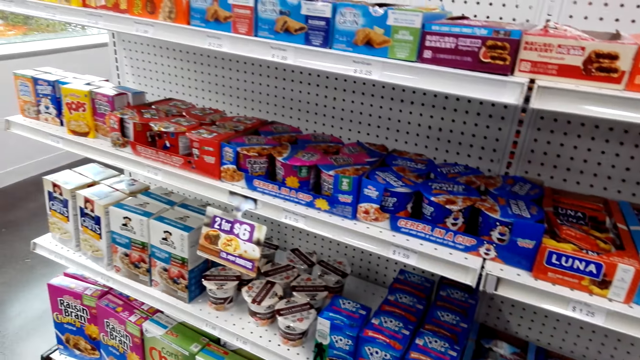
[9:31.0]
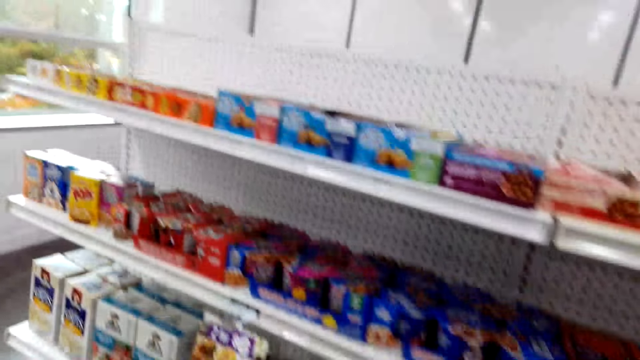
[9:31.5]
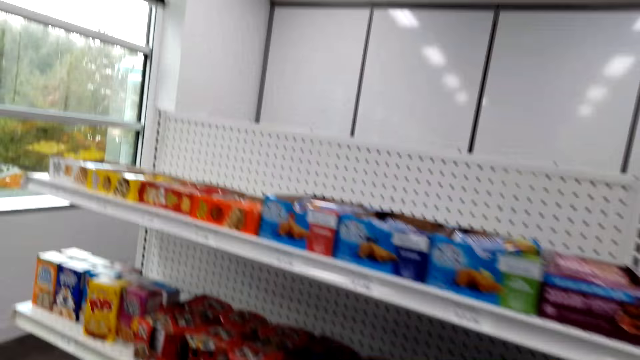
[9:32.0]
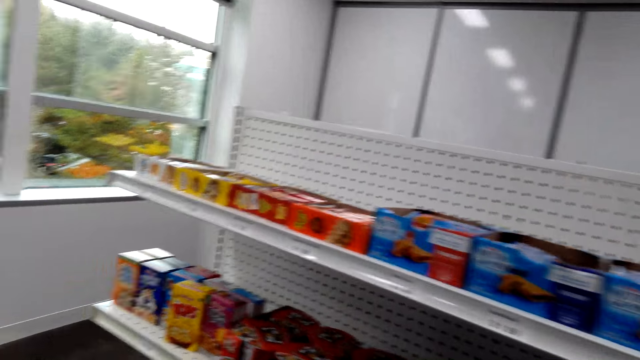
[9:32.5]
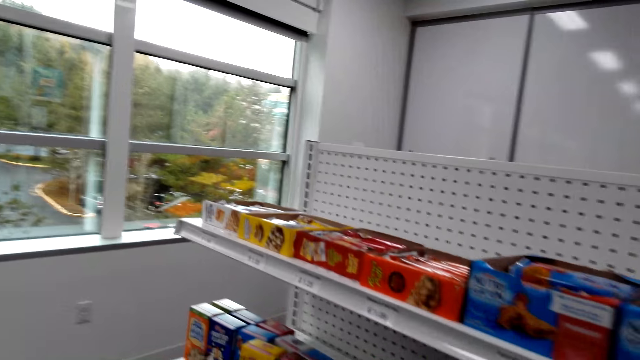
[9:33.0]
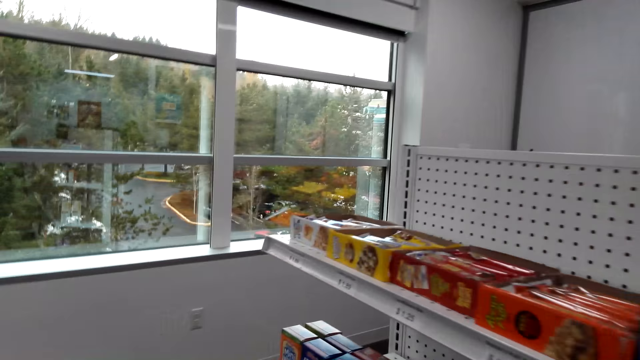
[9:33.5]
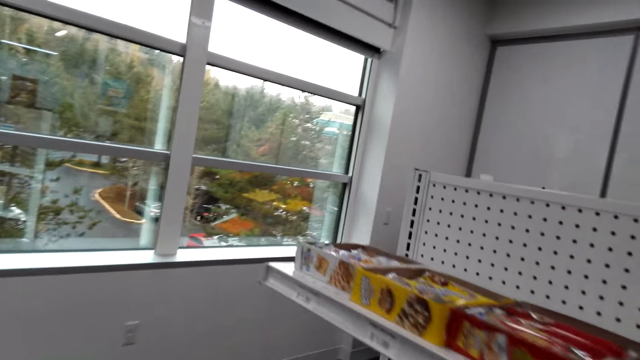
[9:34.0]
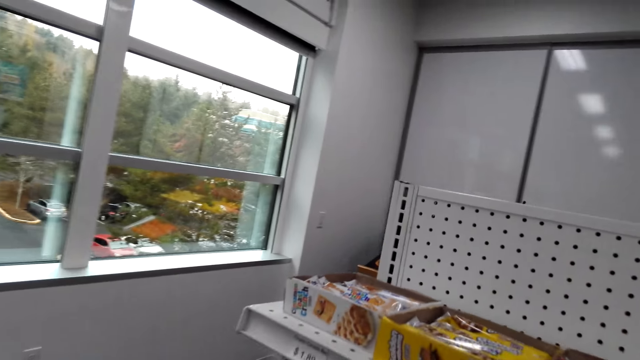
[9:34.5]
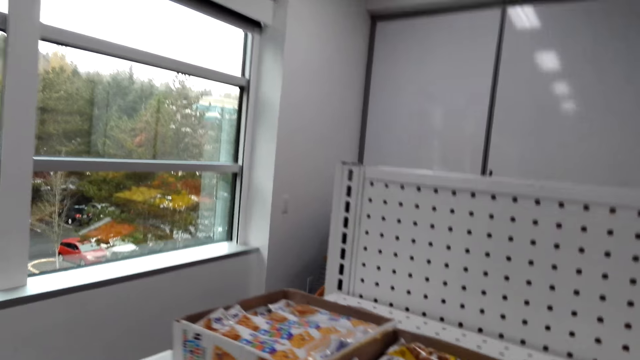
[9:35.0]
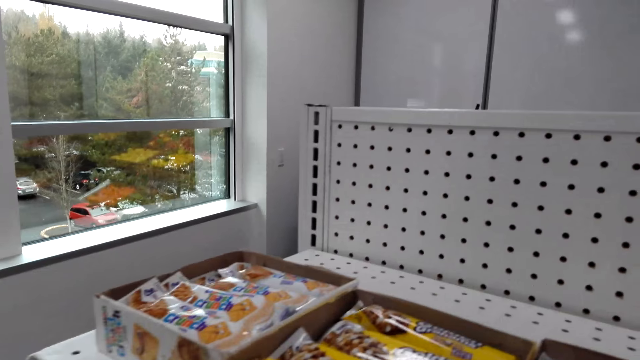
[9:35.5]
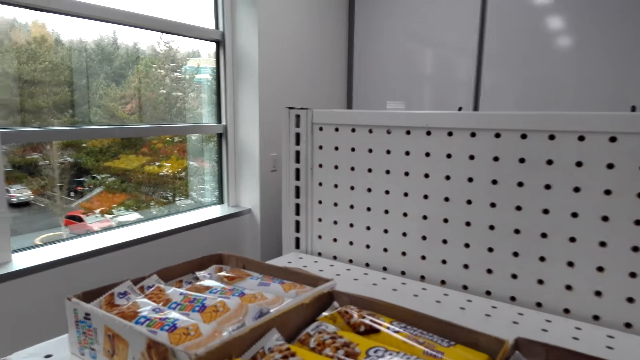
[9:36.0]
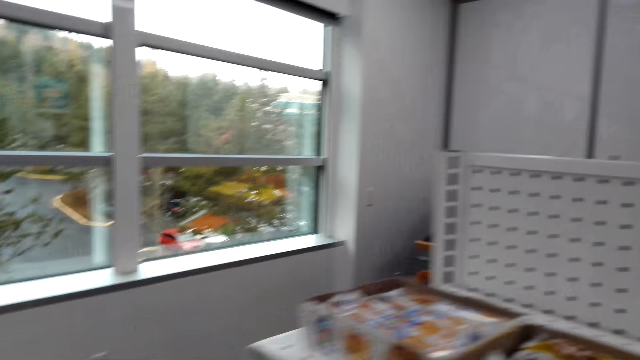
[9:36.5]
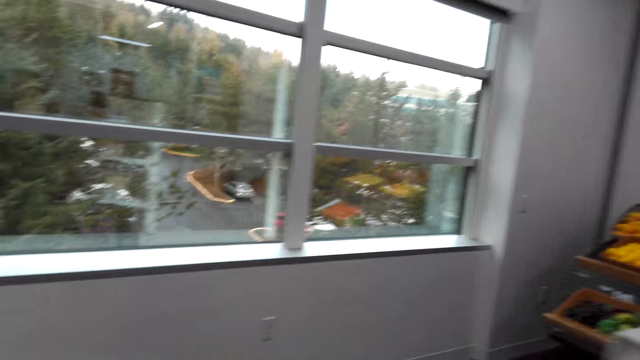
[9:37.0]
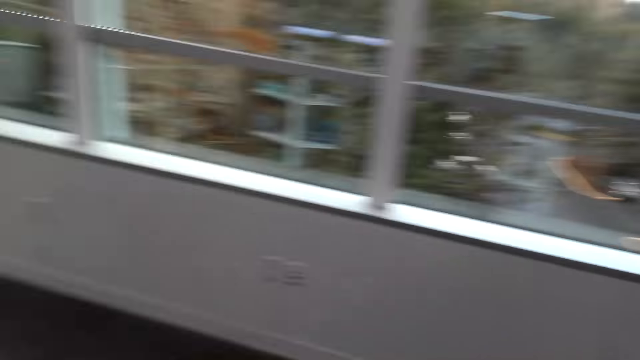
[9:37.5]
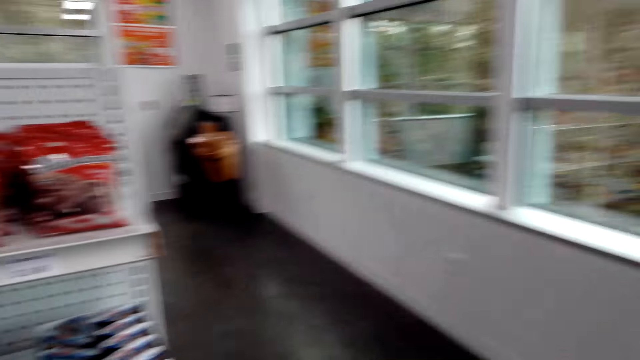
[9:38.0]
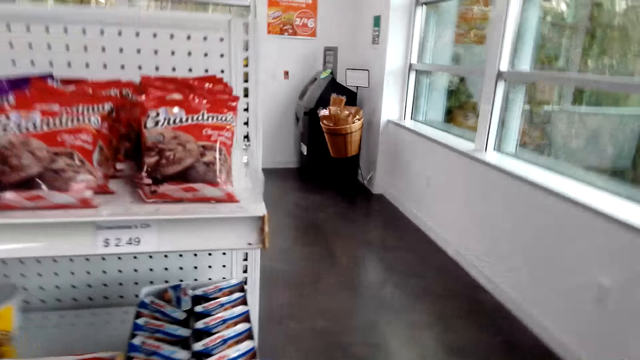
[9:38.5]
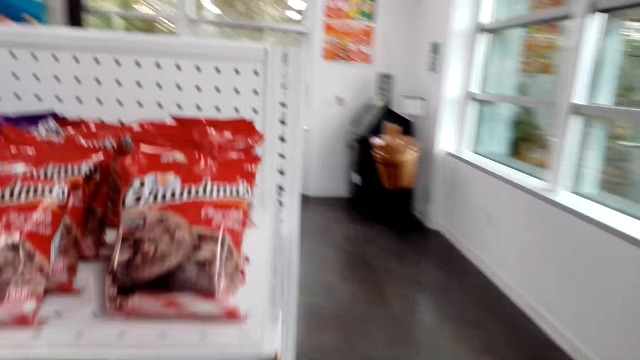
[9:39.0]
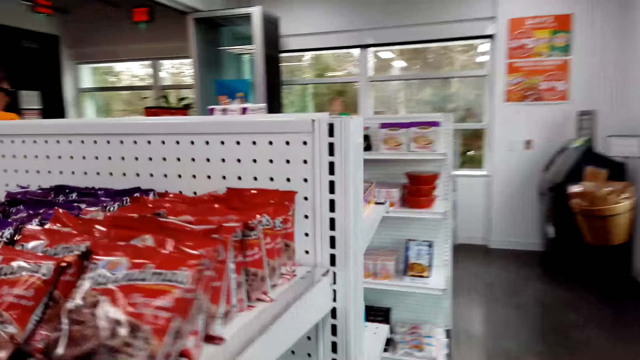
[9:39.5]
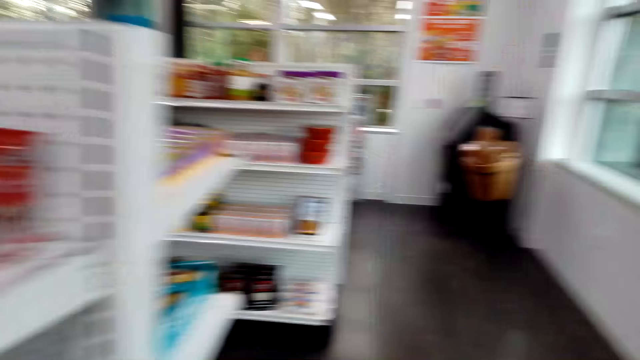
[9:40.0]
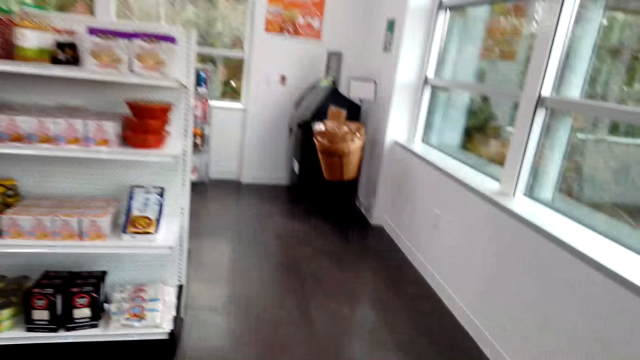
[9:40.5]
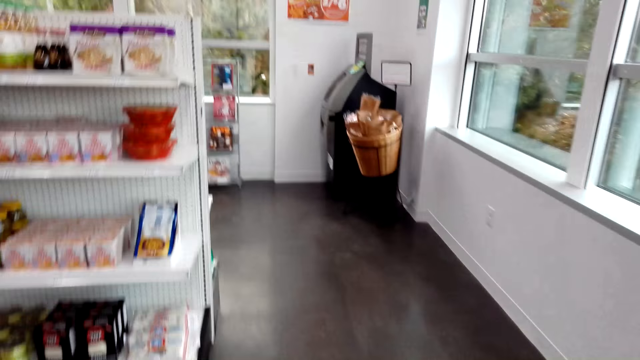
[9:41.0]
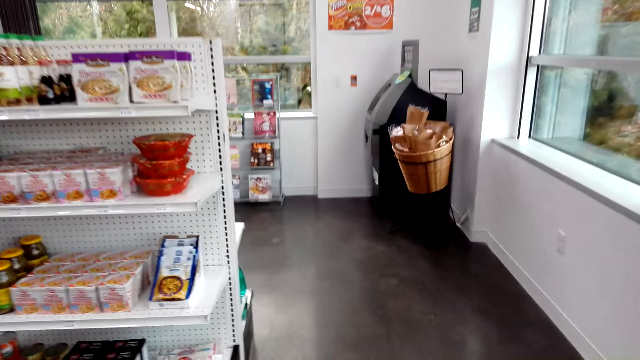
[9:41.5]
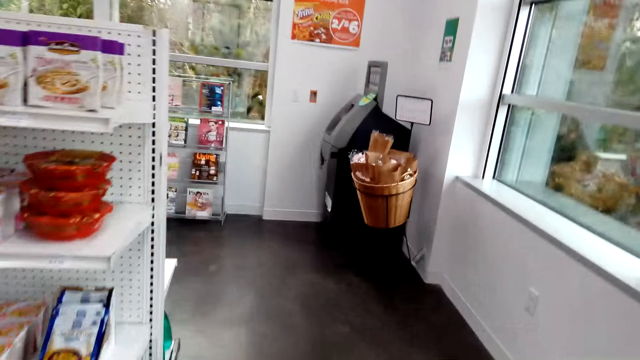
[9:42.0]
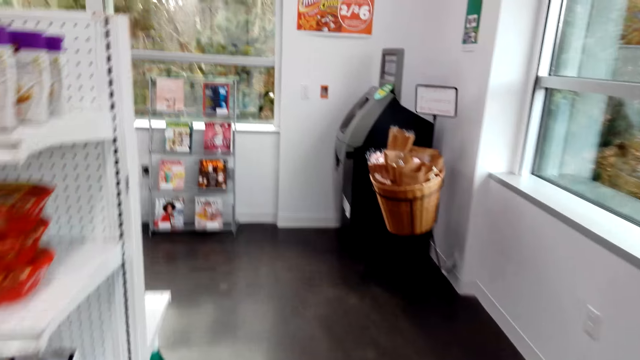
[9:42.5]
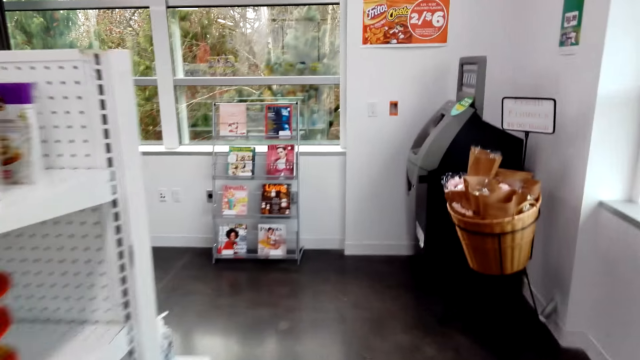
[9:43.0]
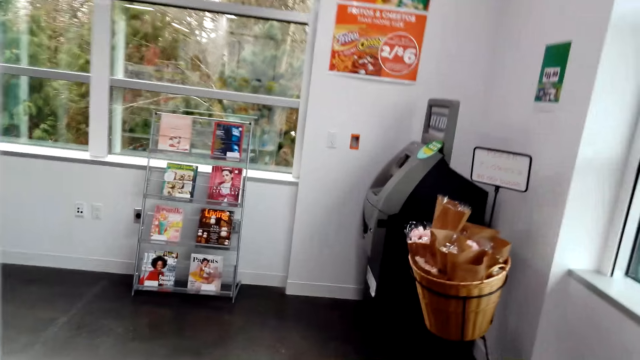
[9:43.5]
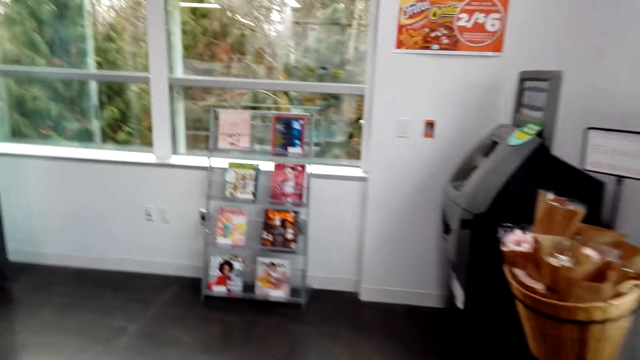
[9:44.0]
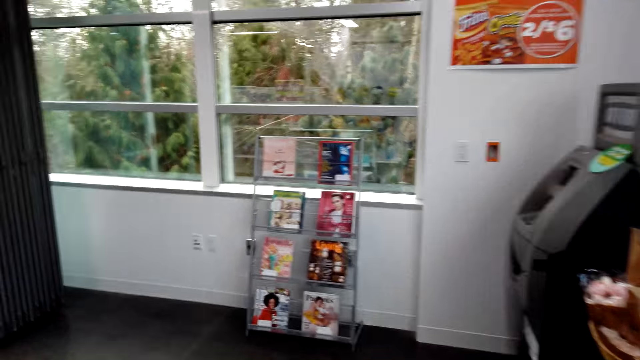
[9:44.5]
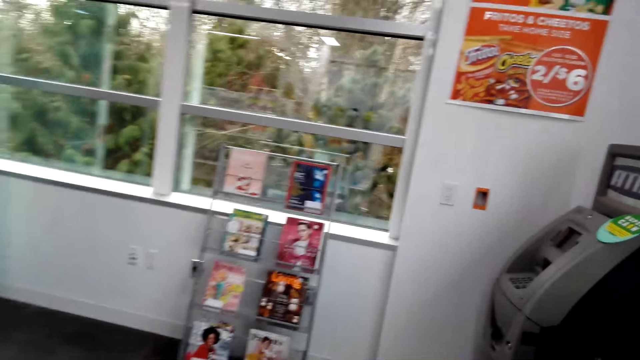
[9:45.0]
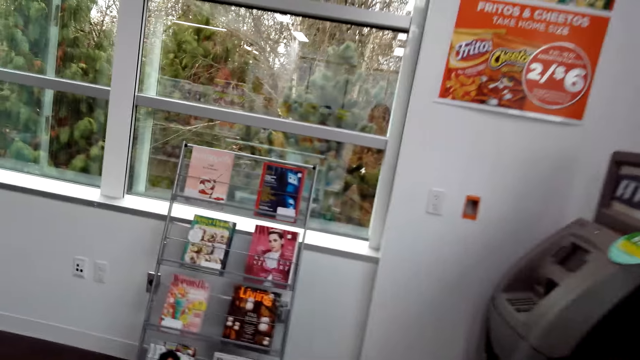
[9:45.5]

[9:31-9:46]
The camera wearer looks around the shelf. They turn around and walk around the store.

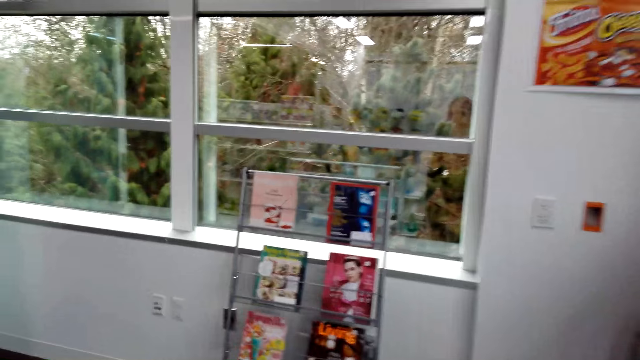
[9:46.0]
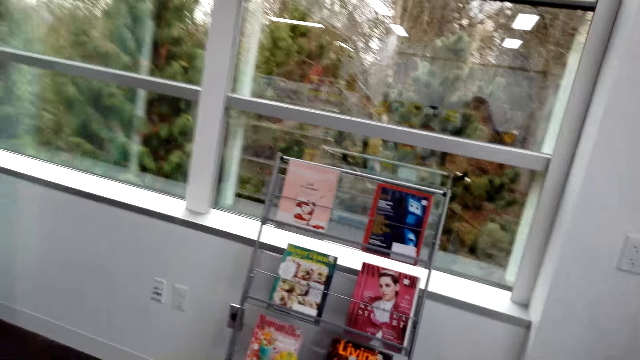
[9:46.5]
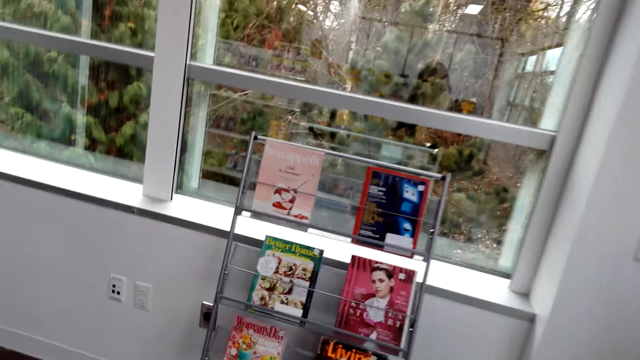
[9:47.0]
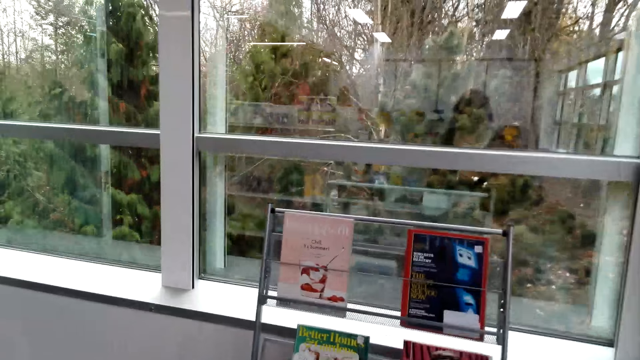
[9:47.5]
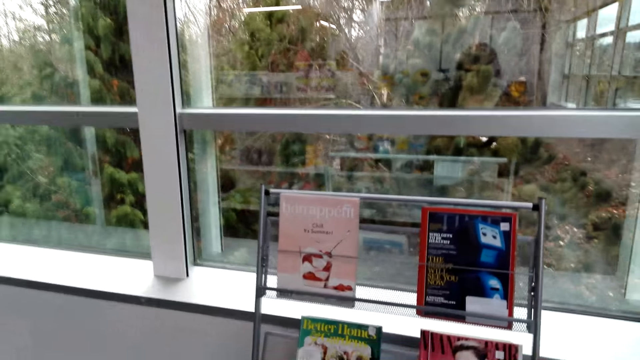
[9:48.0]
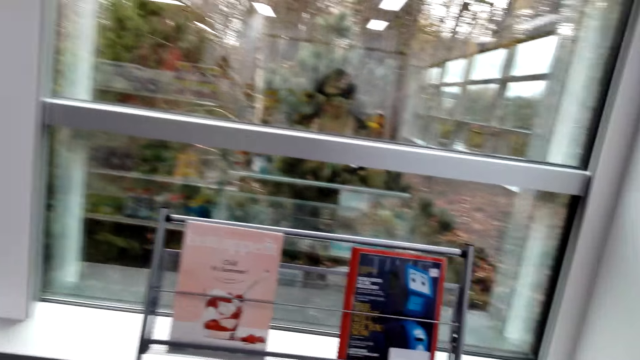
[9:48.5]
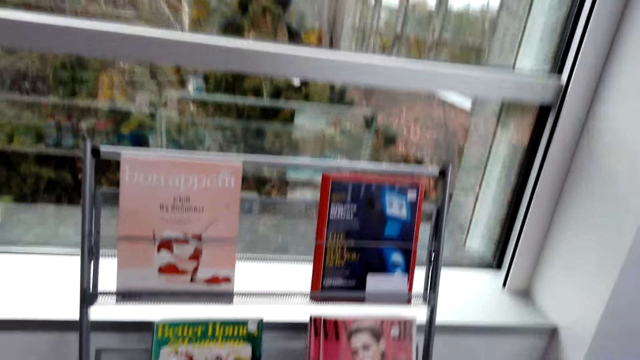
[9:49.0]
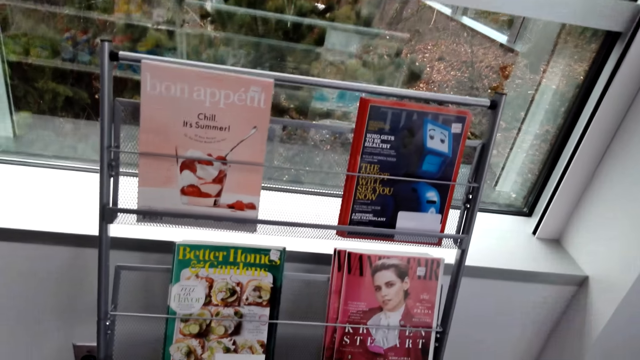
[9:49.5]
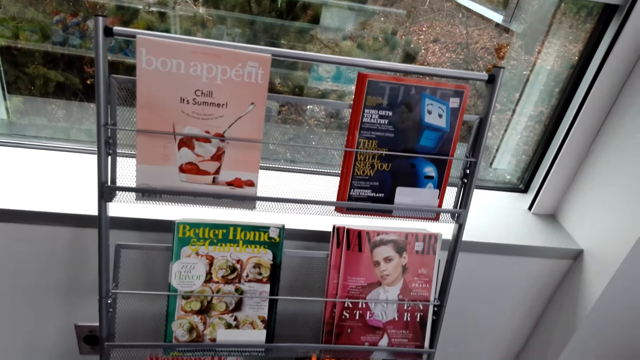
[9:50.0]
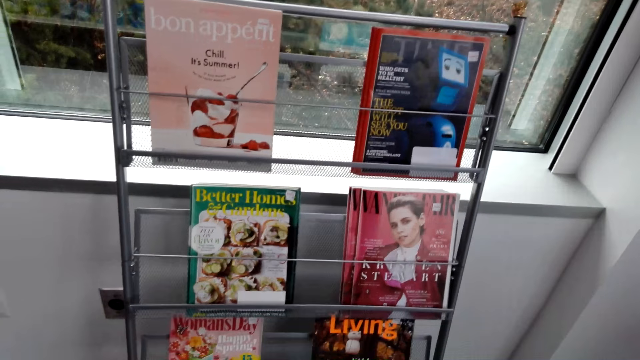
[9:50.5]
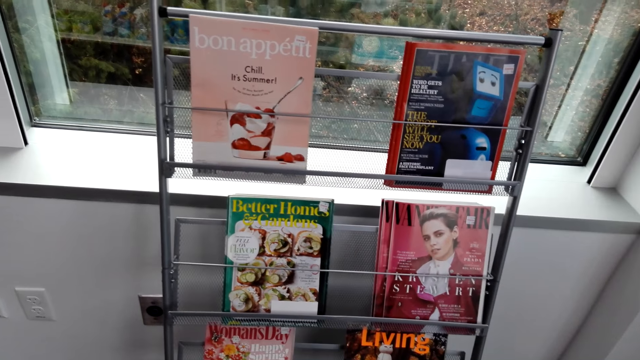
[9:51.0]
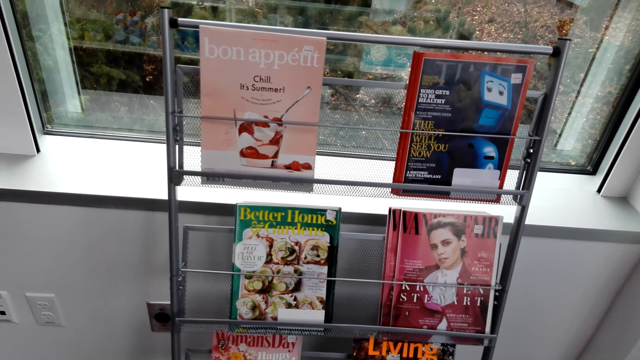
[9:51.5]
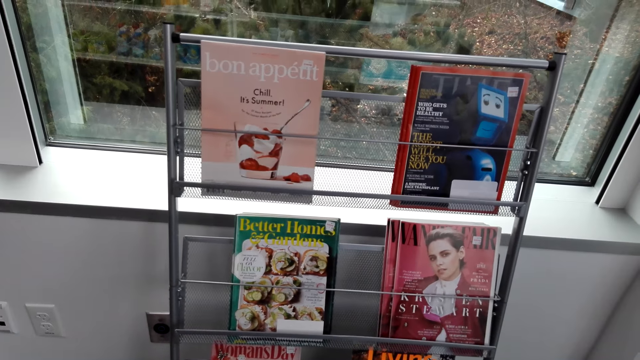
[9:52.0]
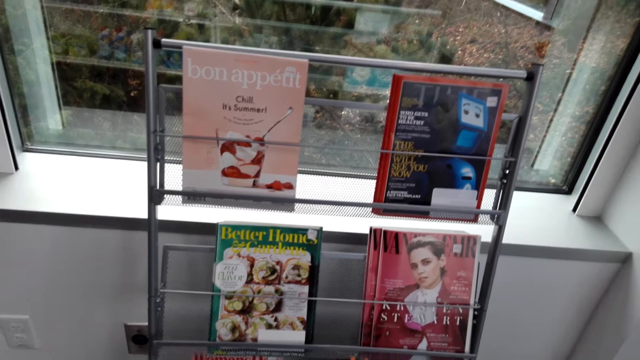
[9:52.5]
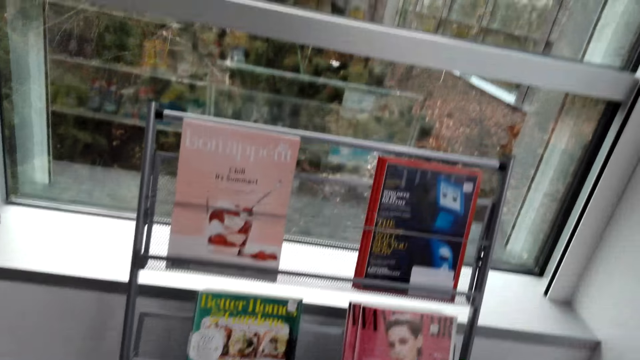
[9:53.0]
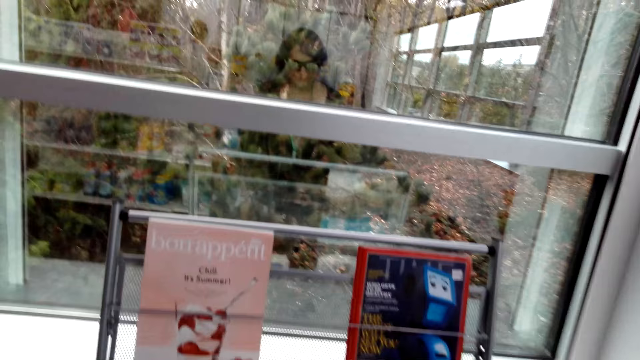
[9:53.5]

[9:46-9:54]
The camera wearer looks at a bookshelf.
